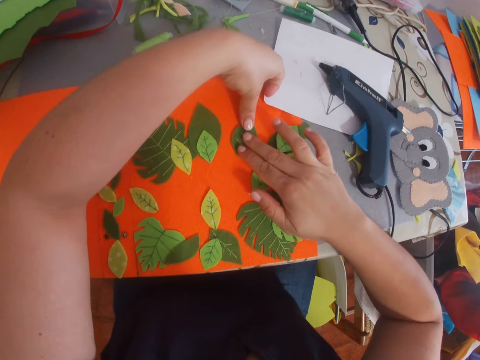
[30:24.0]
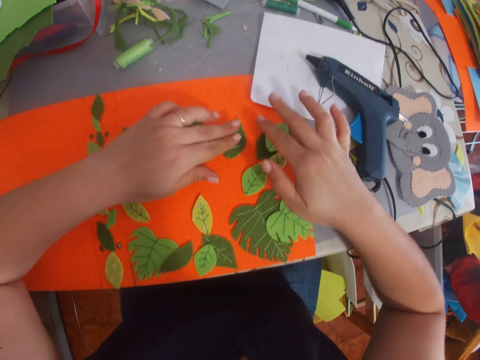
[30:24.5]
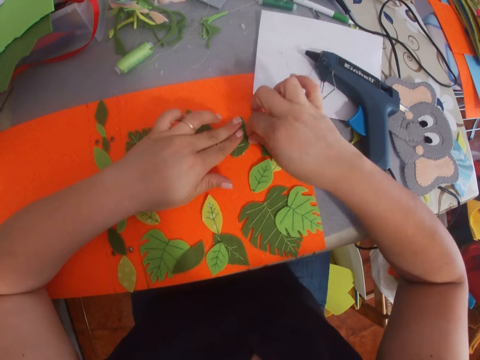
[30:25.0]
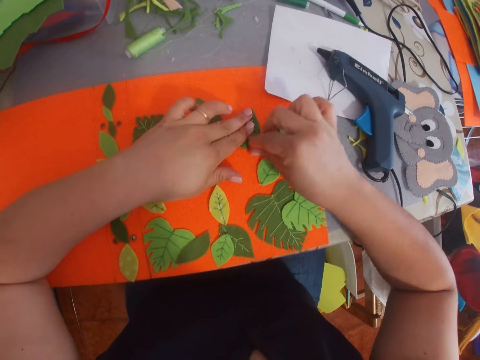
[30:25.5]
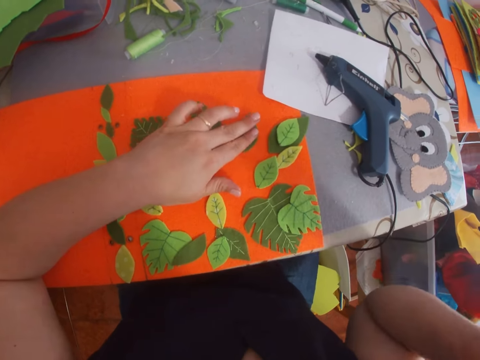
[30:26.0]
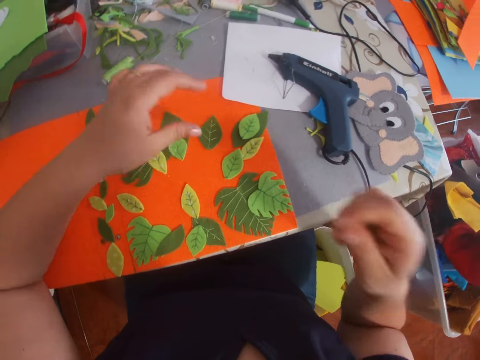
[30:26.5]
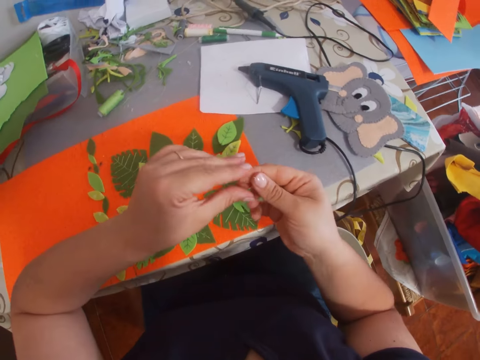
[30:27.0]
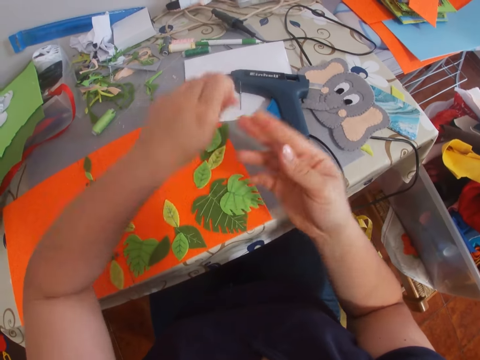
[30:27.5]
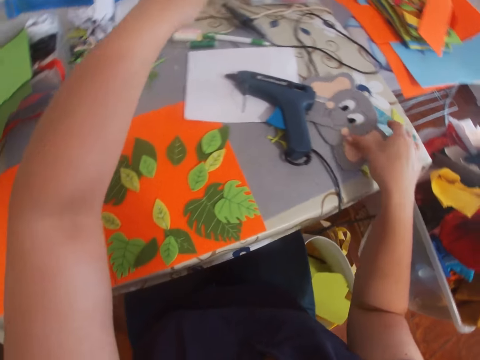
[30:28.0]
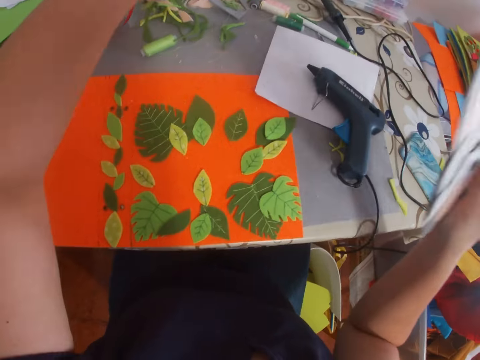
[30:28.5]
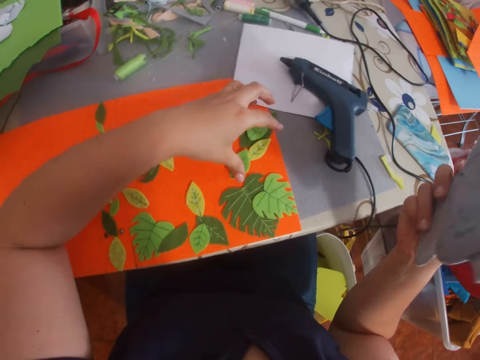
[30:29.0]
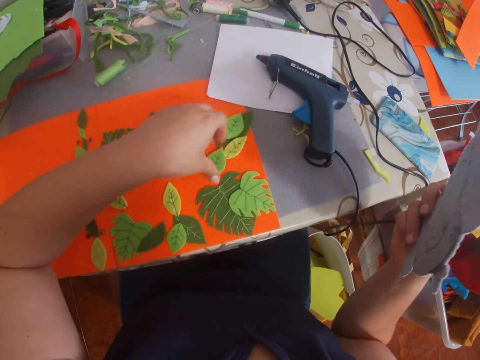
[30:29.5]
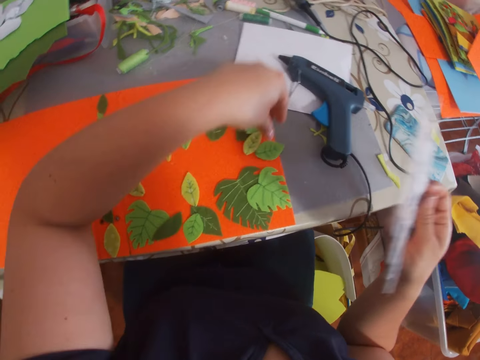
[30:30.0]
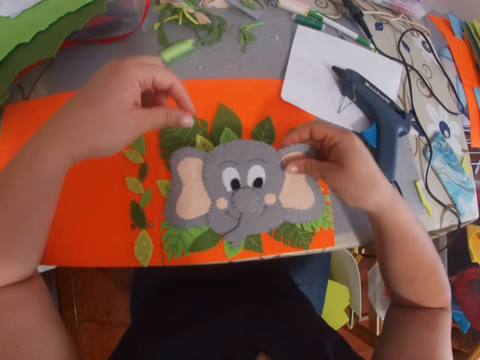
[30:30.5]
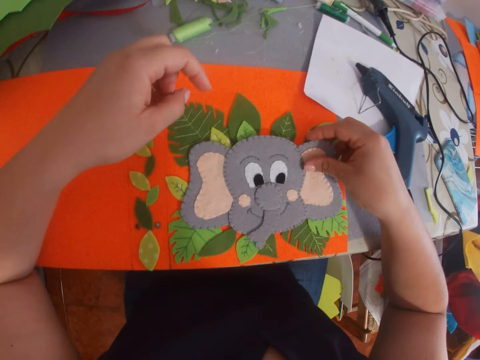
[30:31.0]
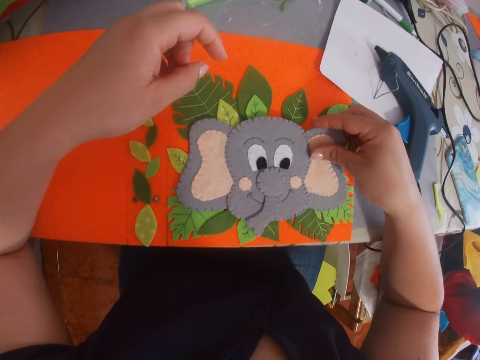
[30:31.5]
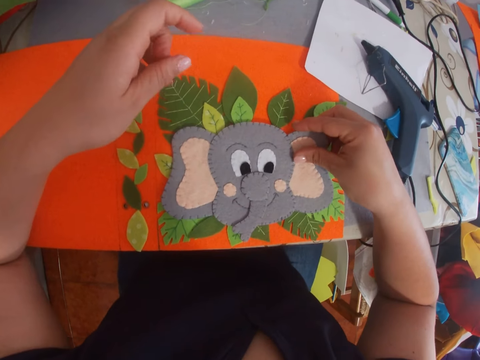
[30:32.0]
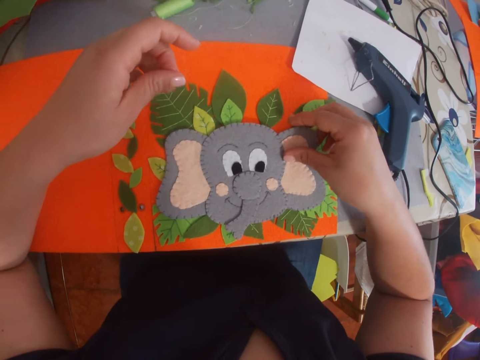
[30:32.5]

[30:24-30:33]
The camera wearer sticks the leaf on the piece of paper. She removes the glue from her fingers. She puts down the glue. She picks a decorated paper from the table. She moves craft papers. She places the piece of decorated paper on the piece of paper.

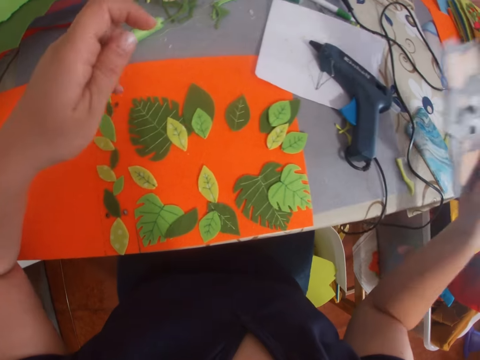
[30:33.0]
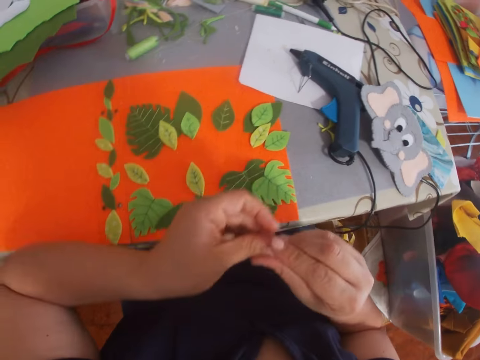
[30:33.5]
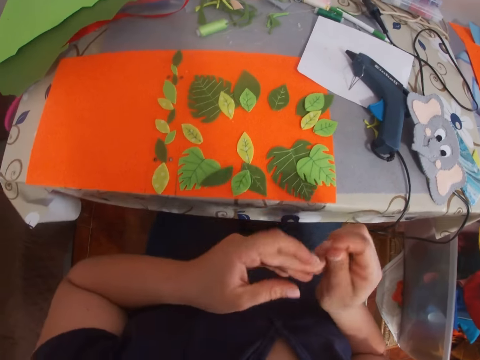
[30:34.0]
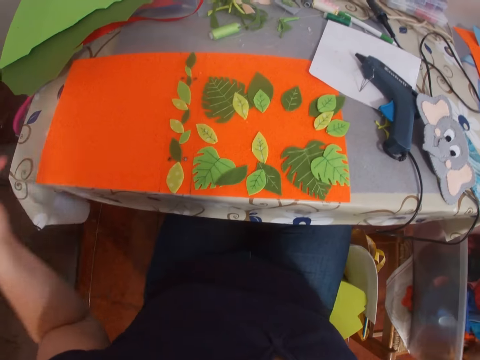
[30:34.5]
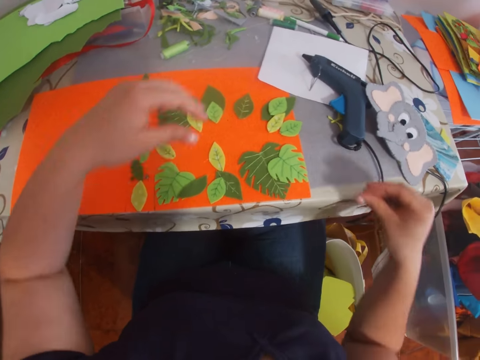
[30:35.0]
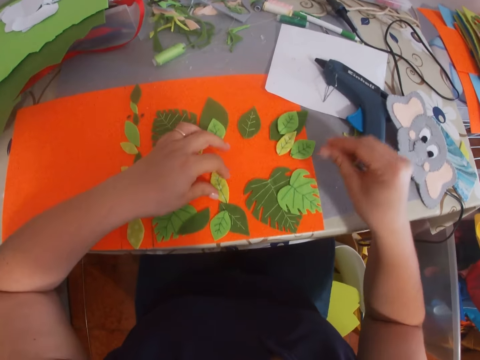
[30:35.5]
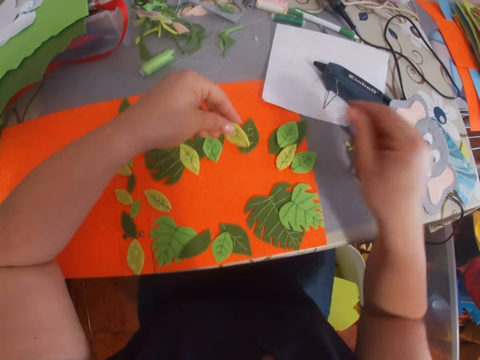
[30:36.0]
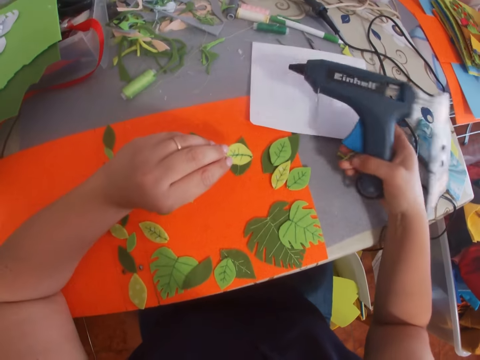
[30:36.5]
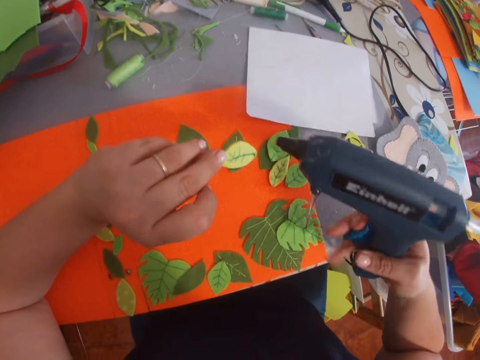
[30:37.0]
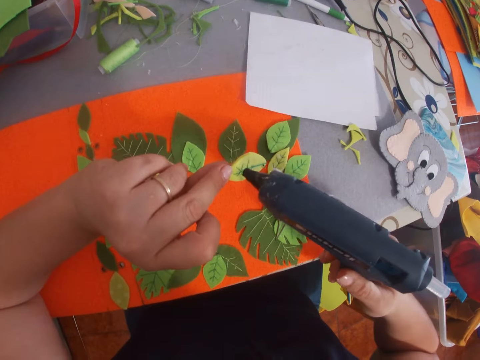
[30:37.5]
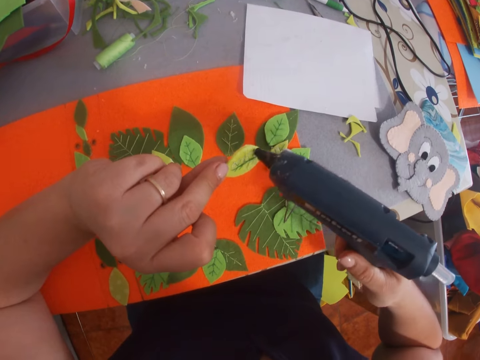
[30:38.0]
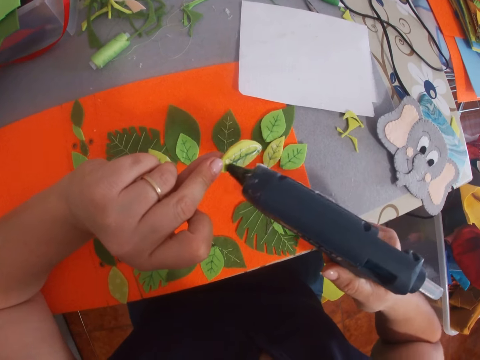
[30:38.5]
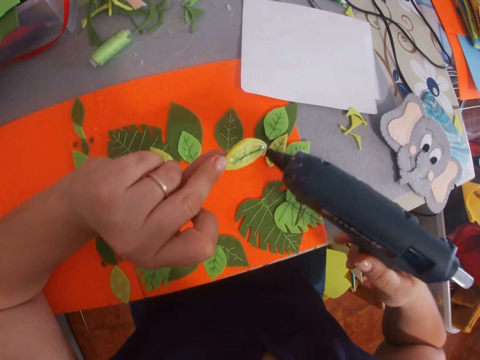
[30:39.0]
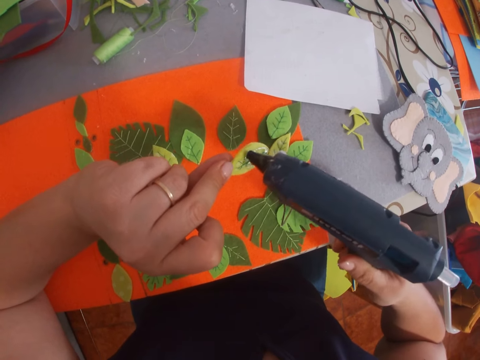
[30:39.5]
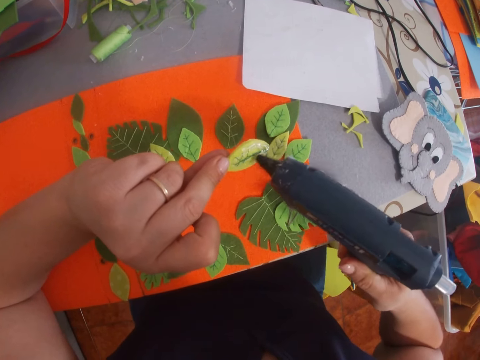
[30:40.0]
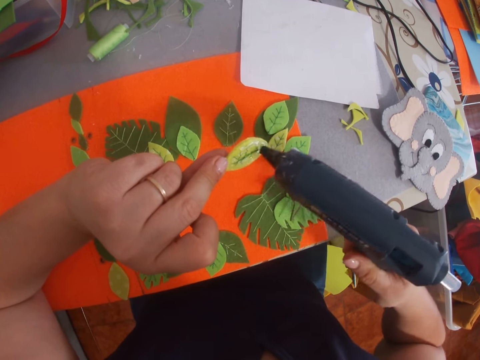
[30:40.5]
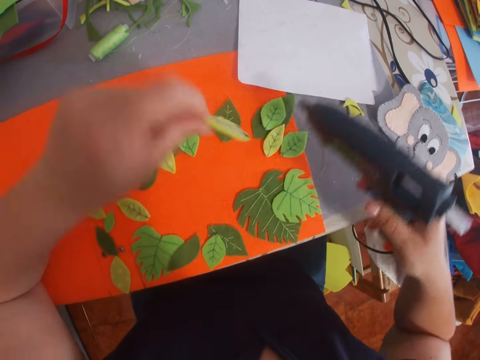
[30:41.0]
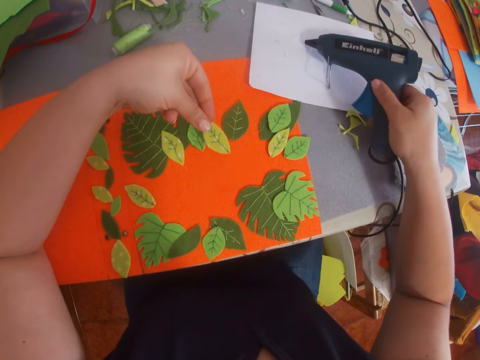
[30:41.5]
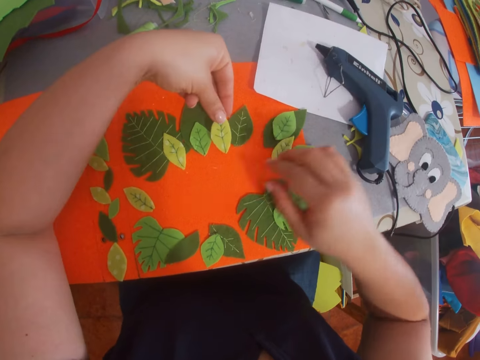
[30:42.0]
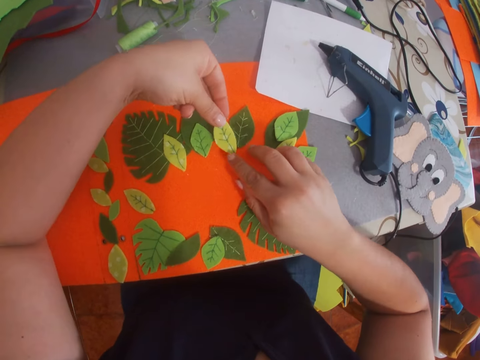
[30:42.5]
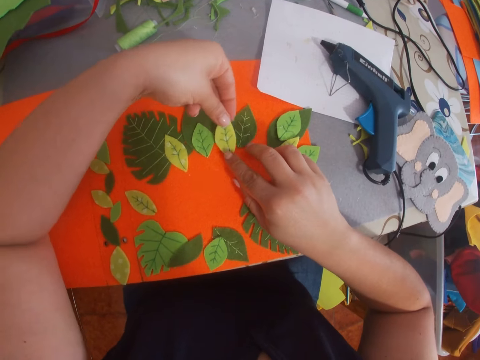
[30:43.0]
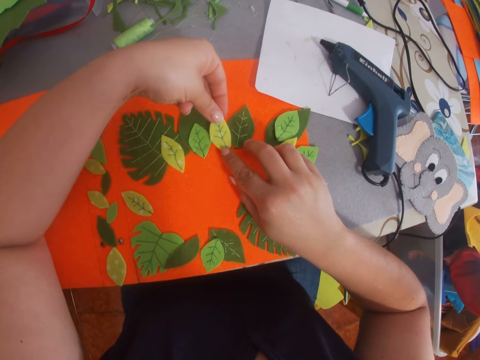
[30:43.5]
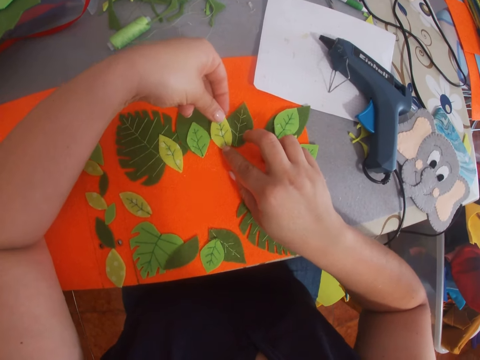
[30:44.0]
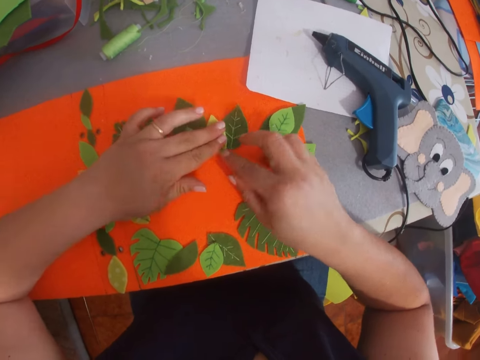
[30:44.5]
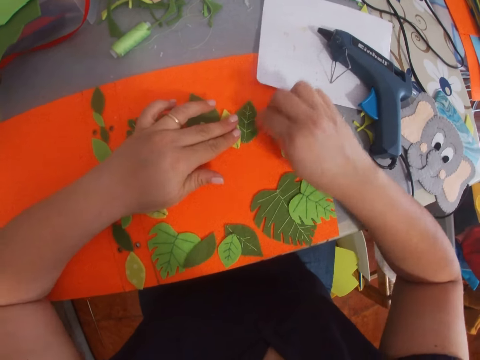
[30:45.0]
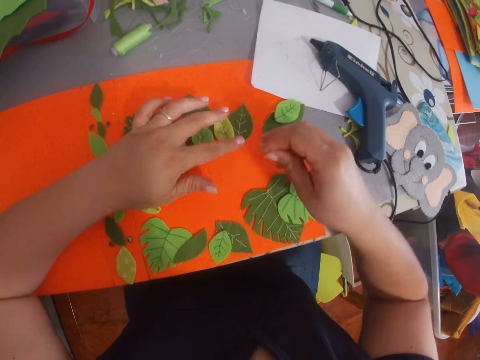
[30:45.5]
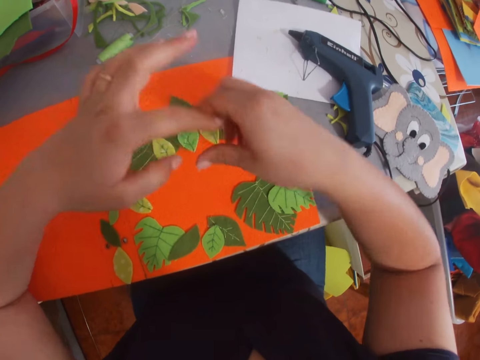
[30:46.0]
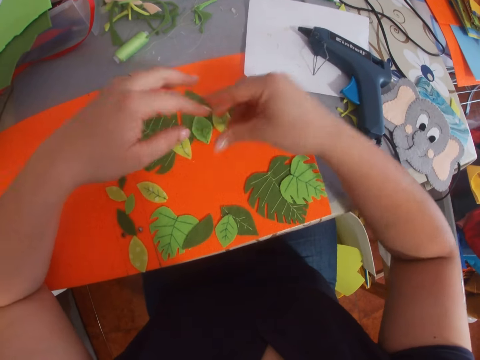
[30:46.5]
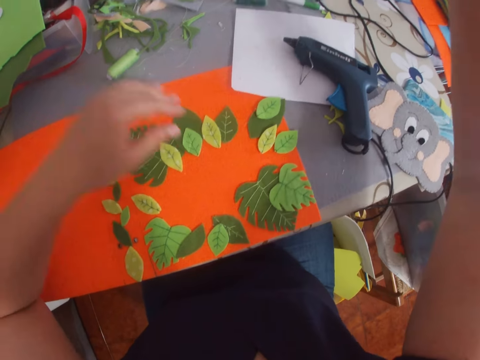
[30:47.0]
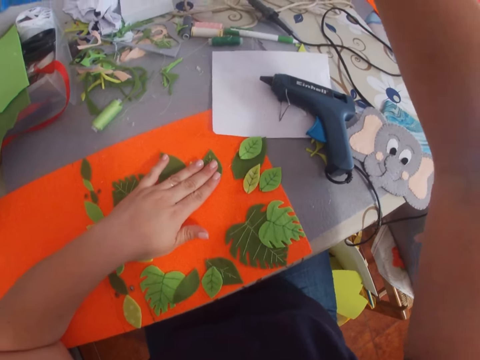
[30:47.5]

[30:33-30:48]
The camera wearer places the piece of decorated paper on the table. She removes the glue from her fingers. She picks a leaf from the piece of paper. She picks a glue gun from the table. She applies the glue on the leaf. She places the glue gun on the table. She sticks the leaf on the piece of paper. She removes the glue from her fingers.

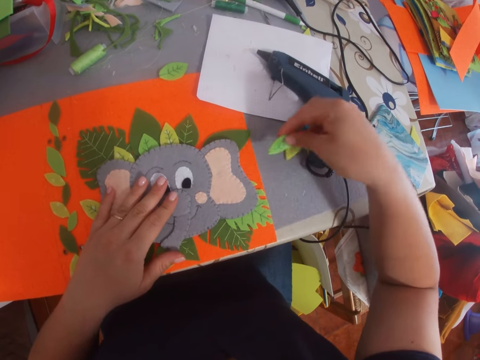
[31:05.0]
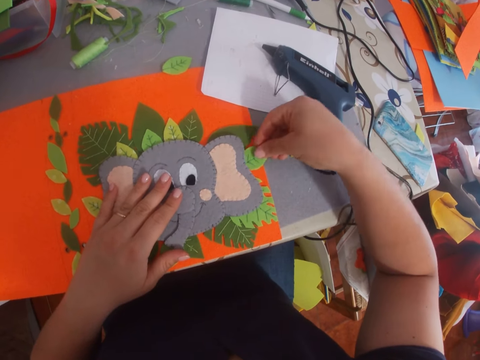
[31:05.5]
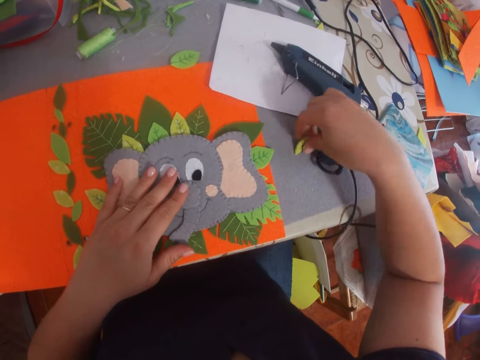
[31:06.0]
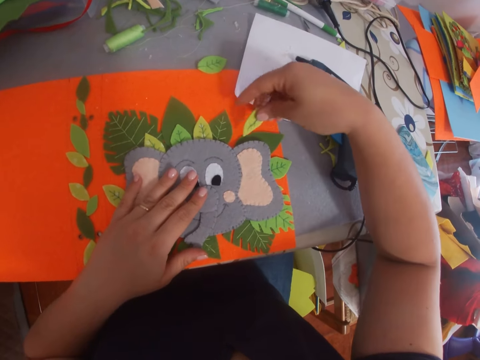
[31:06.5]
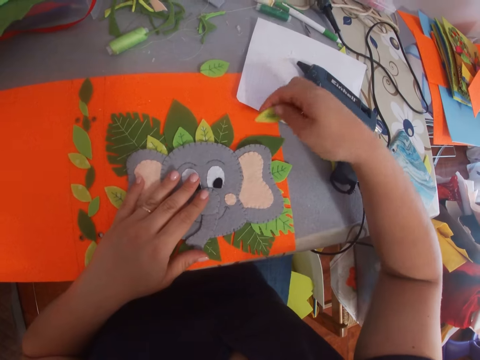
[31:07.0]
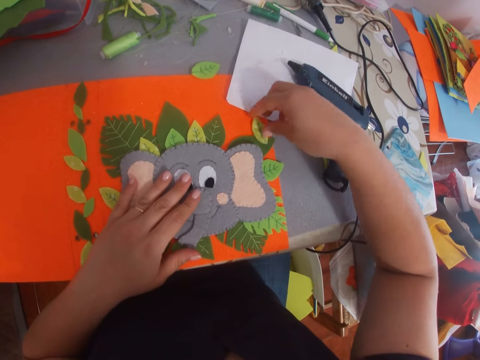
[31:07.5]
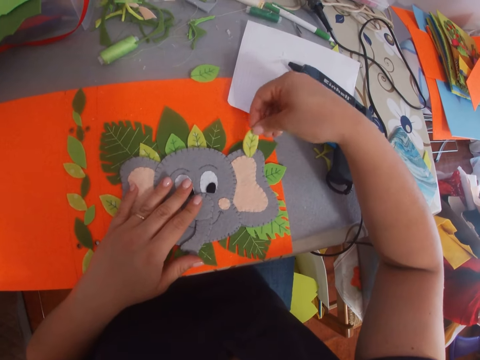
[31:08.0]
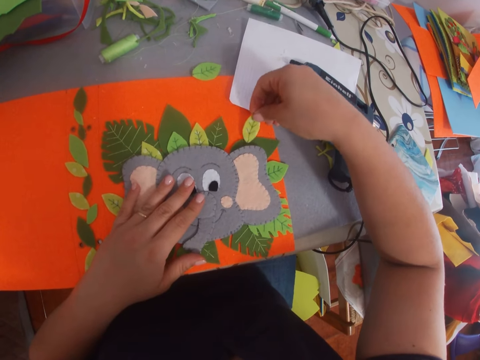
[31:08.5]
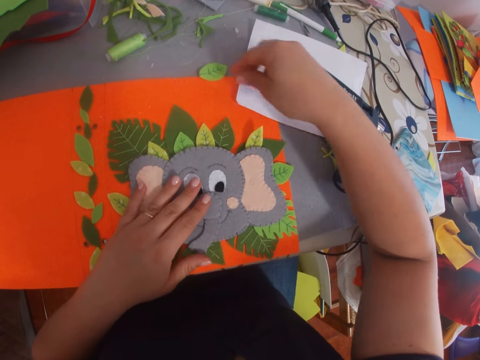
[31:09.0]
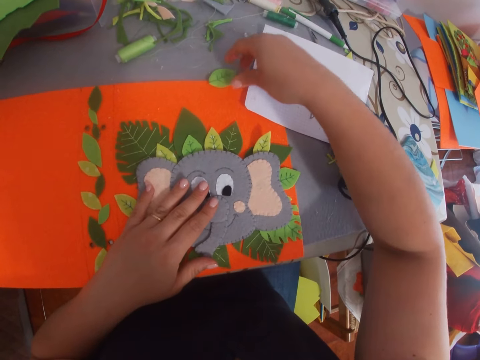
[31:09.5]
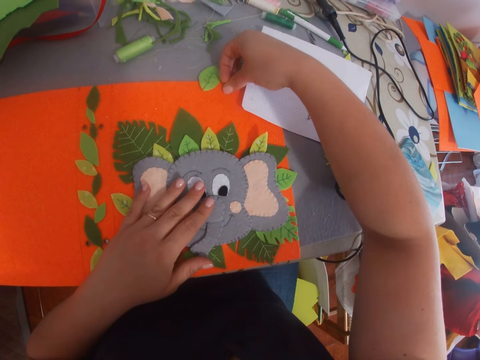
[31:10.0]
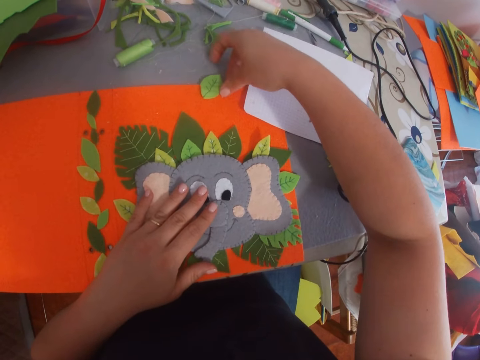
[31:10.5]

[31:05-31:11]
The camera wearer puts down a craft paper. They put down the craft paper again. They pick the craft paper. They put down the craft paper.
